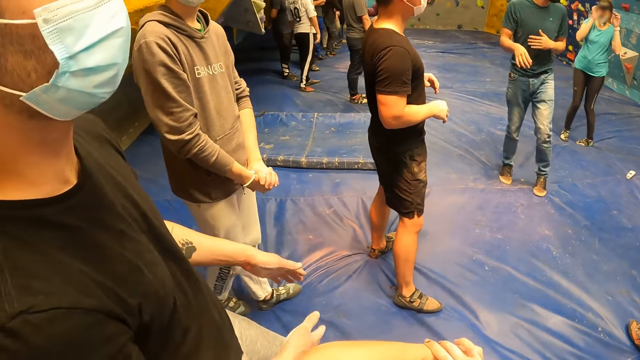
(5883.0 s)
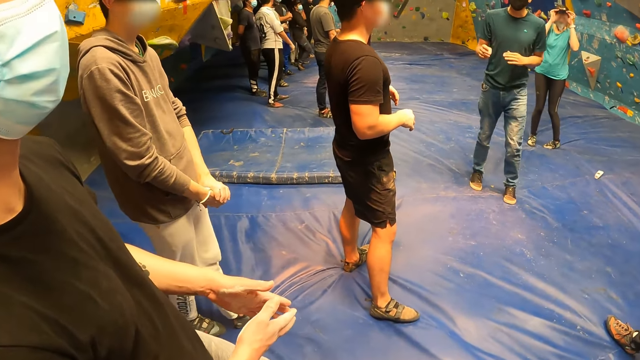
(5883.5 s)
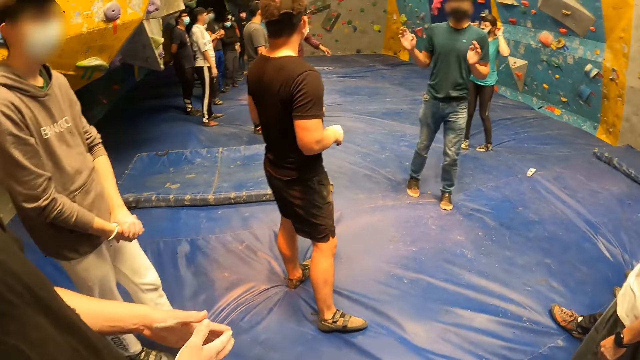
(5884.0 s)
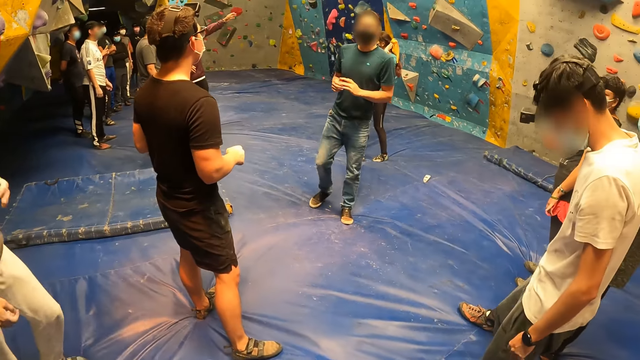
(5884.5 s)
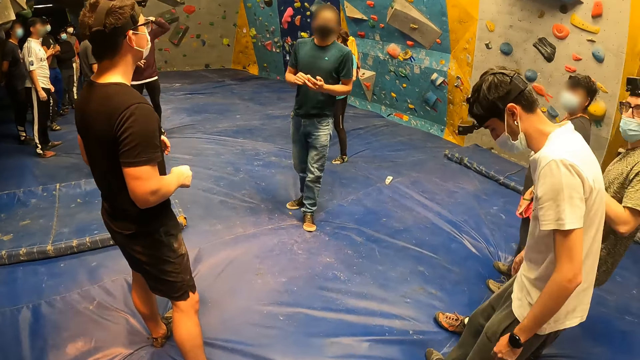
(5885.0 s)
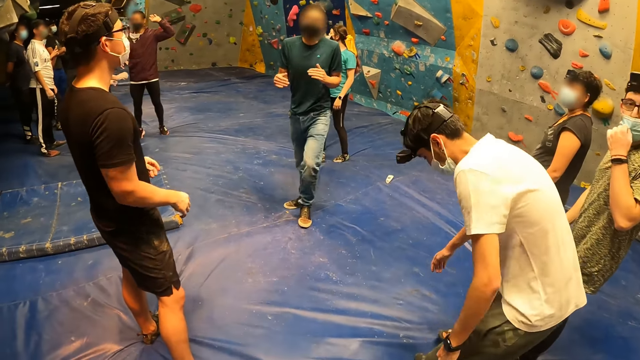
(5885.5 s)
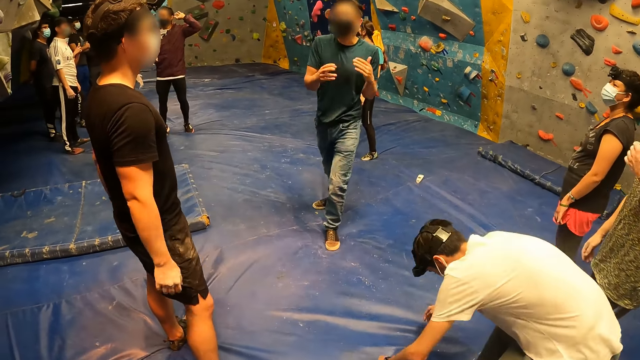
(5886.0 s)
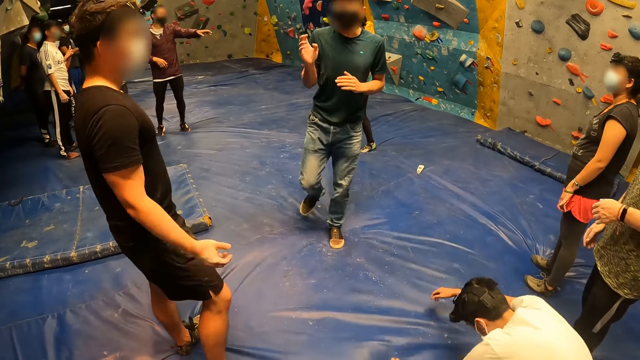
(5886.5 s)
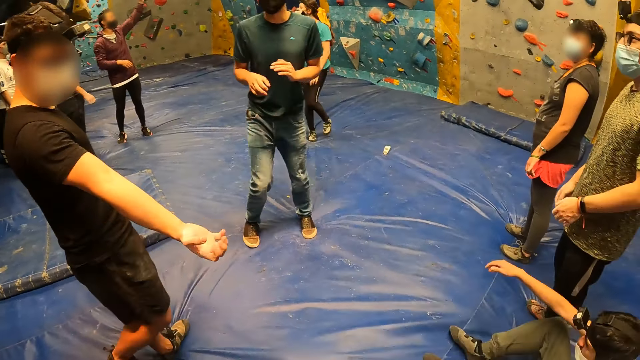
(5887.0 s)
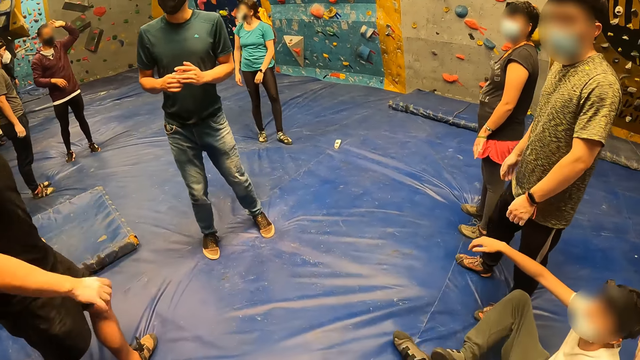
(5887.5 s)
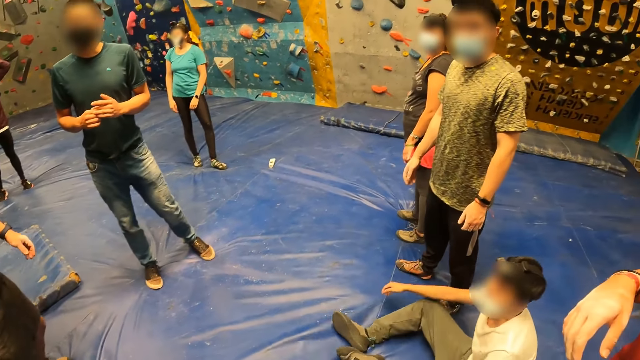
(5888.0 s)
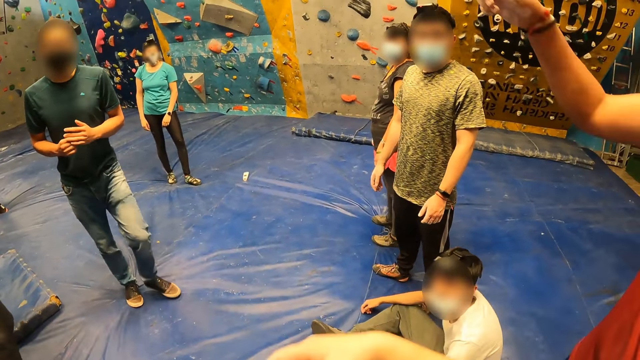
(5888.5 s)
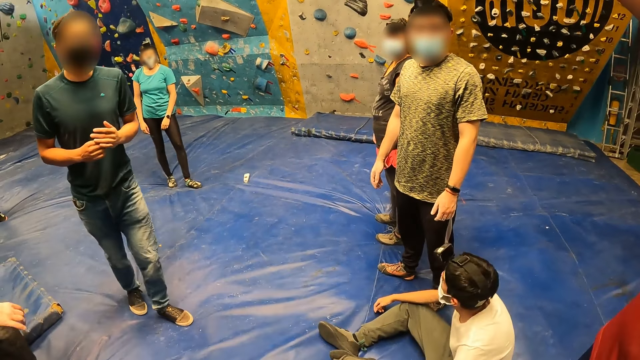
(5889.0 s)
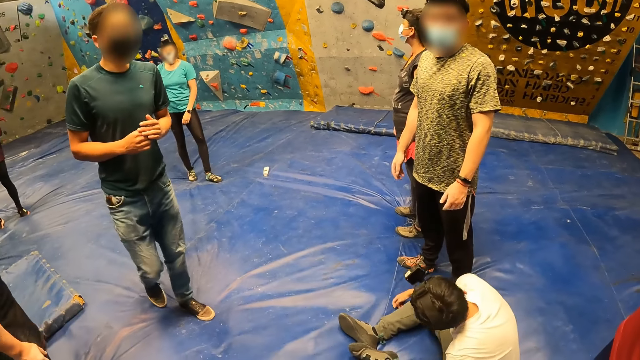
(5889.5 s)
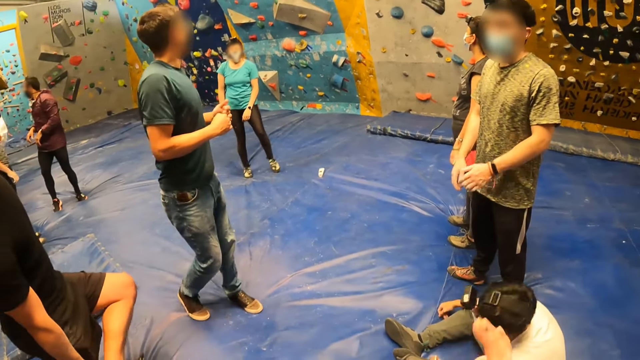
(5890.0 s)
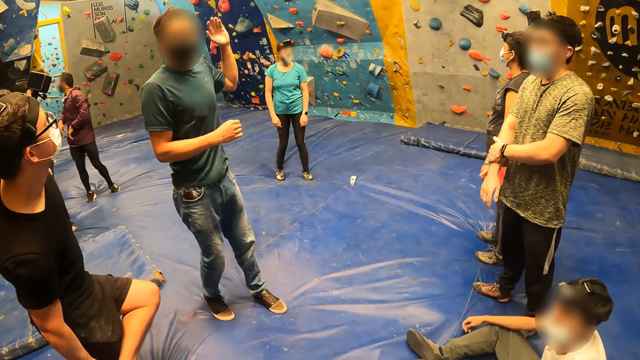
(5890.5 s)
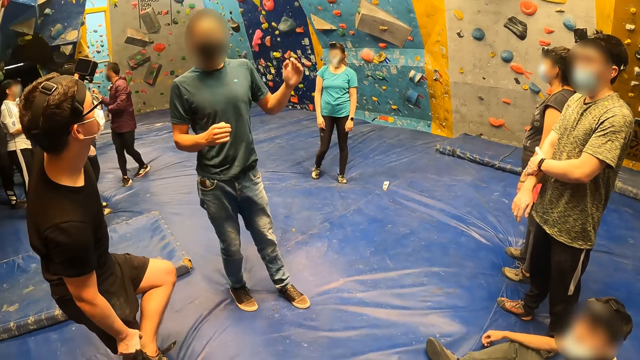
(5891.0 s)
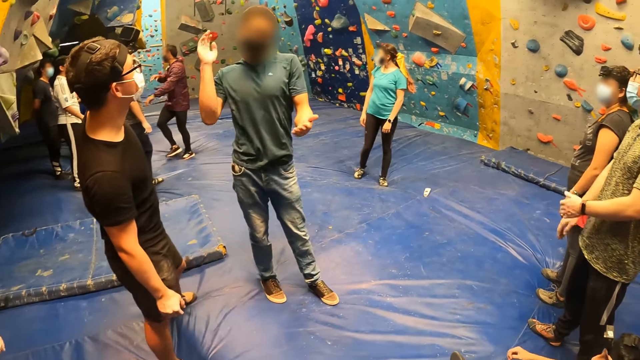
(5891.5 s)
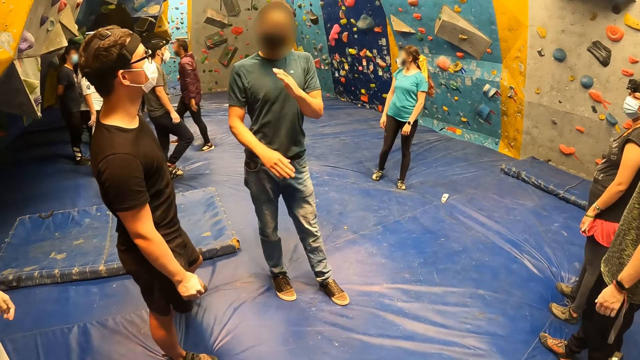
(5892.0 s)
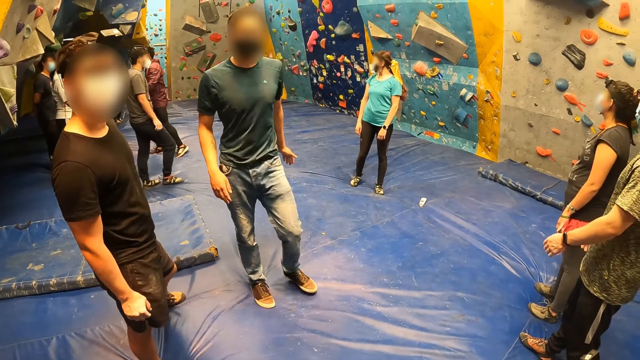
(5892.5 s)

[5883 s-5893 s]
The man puts both hands together. The camera wearer points around.

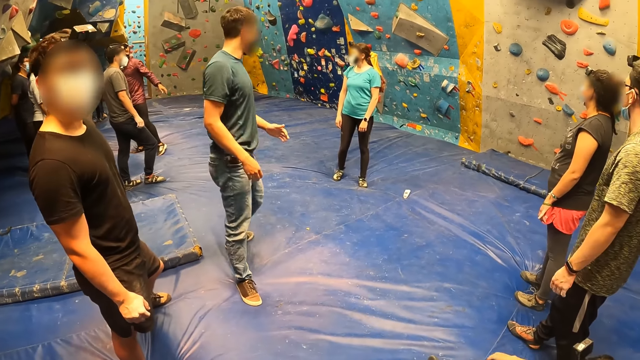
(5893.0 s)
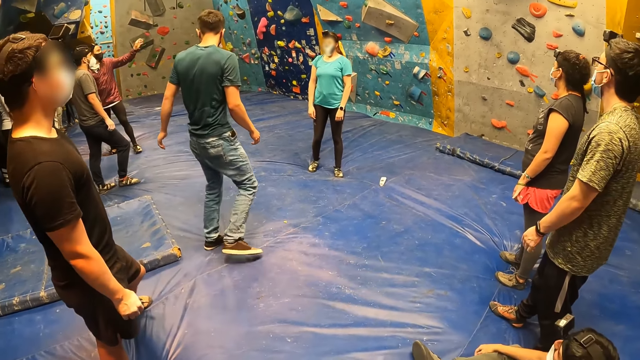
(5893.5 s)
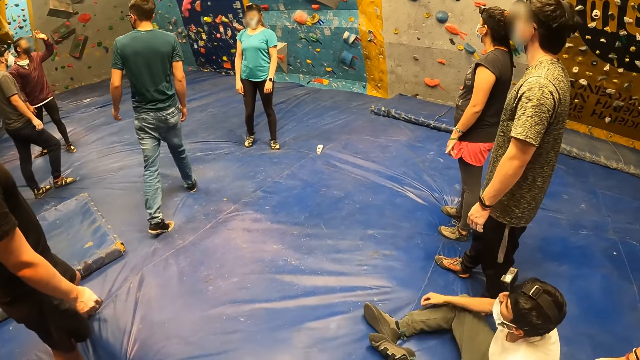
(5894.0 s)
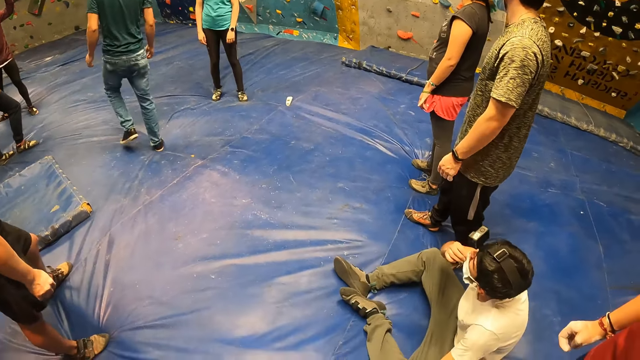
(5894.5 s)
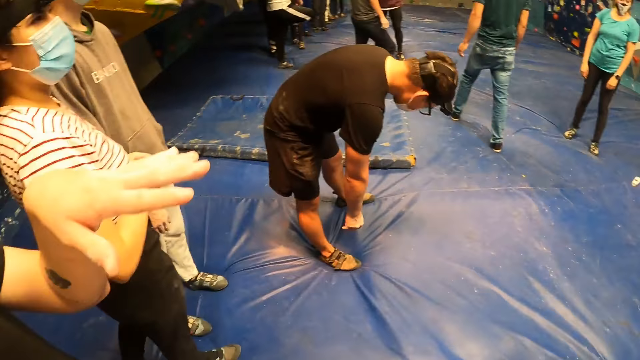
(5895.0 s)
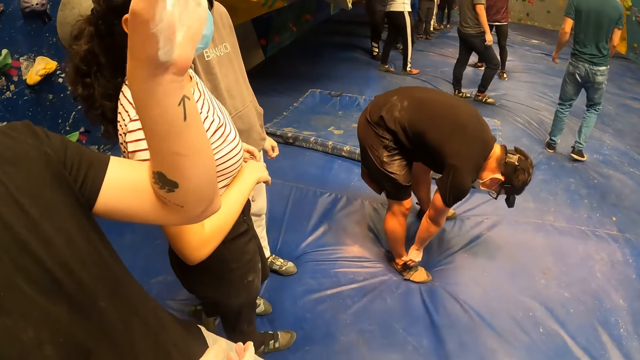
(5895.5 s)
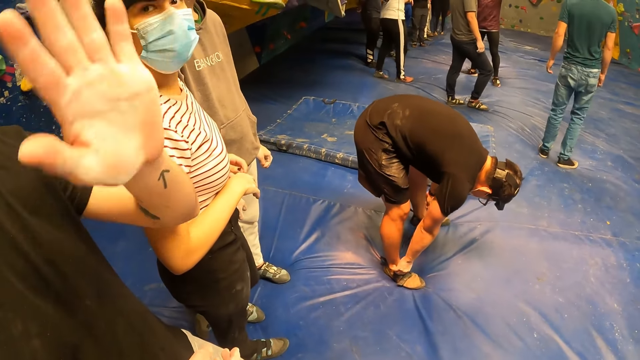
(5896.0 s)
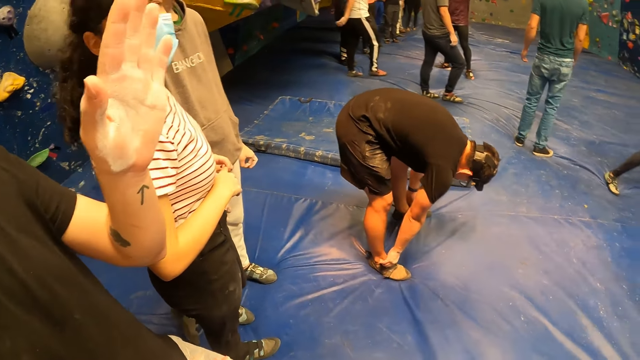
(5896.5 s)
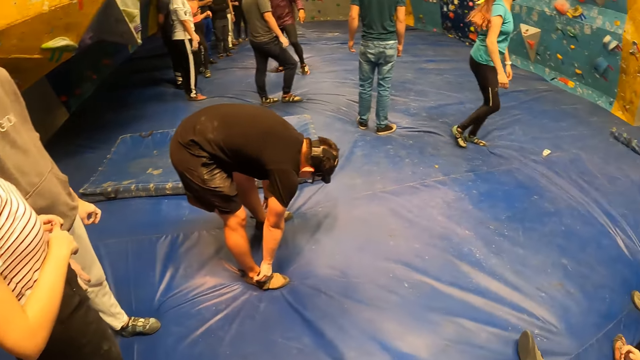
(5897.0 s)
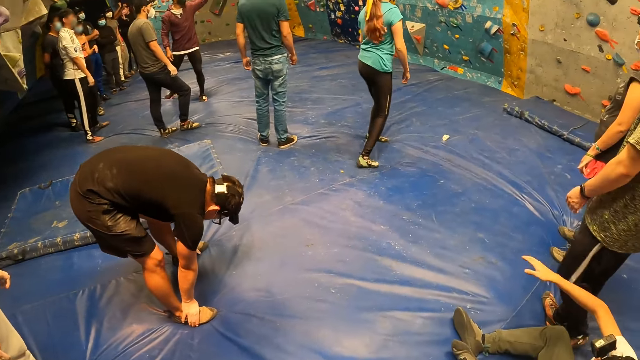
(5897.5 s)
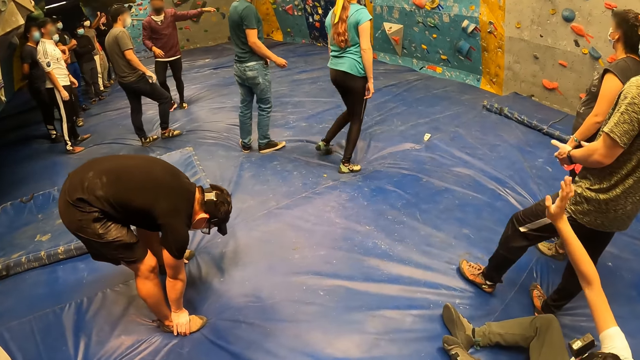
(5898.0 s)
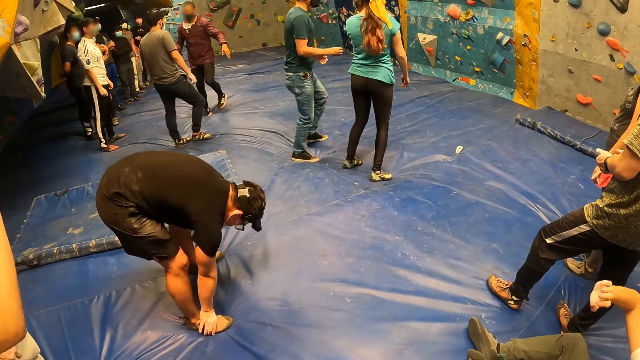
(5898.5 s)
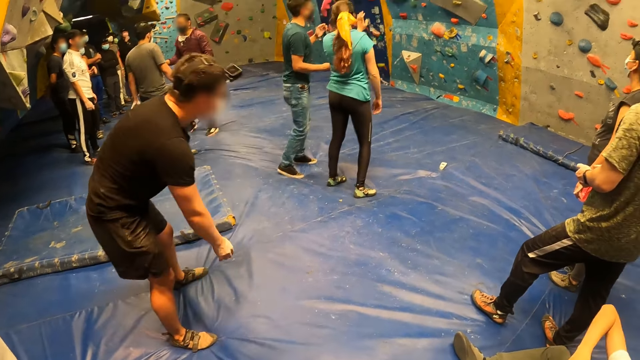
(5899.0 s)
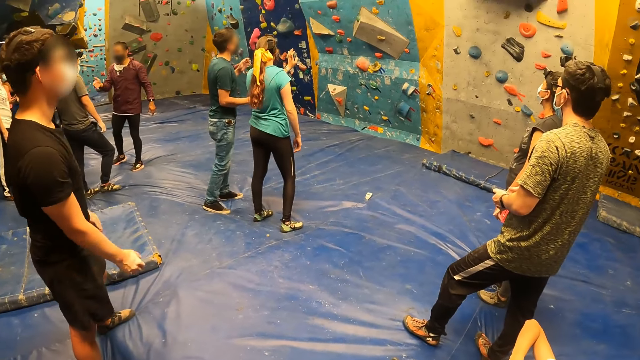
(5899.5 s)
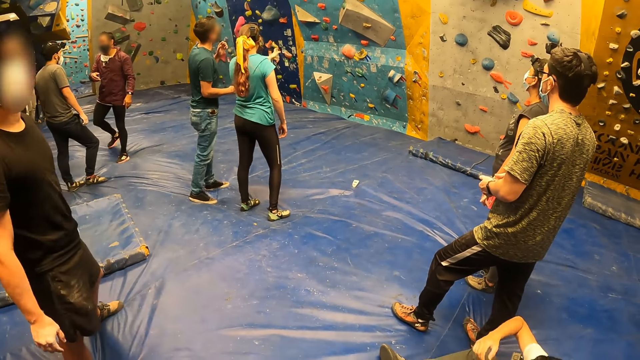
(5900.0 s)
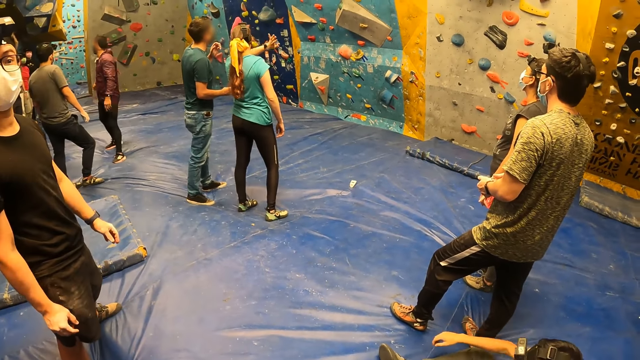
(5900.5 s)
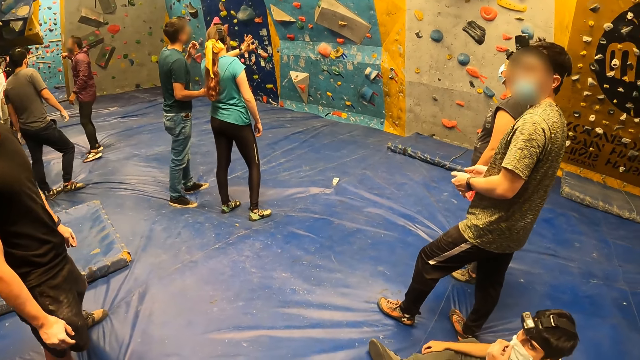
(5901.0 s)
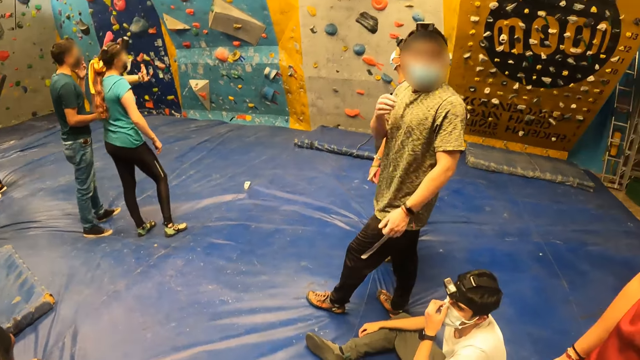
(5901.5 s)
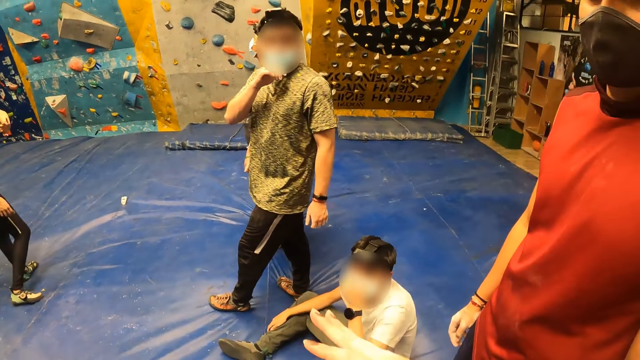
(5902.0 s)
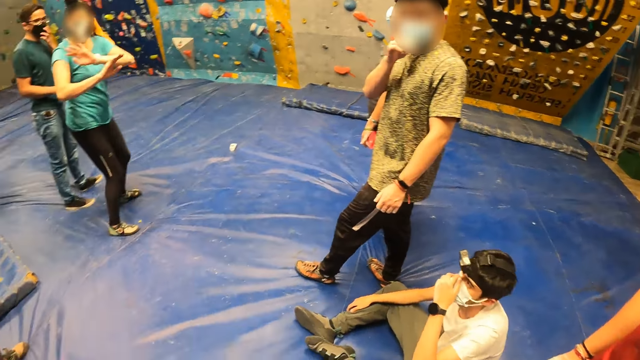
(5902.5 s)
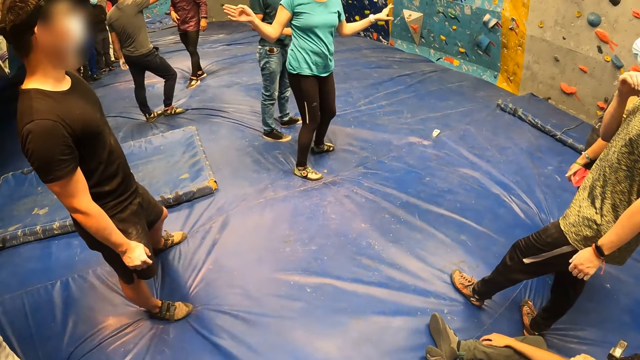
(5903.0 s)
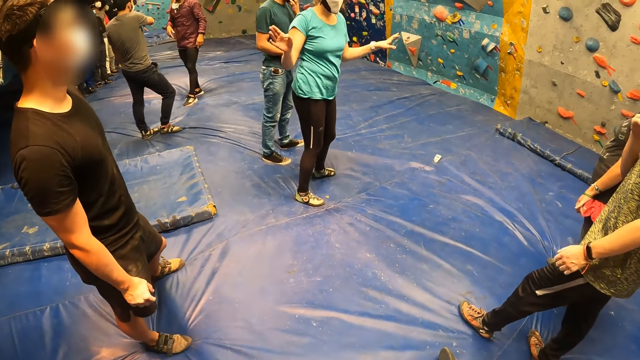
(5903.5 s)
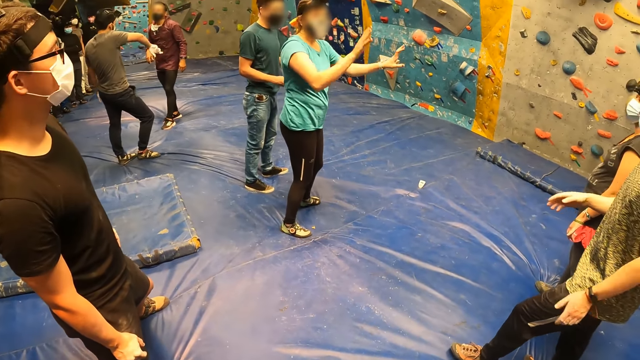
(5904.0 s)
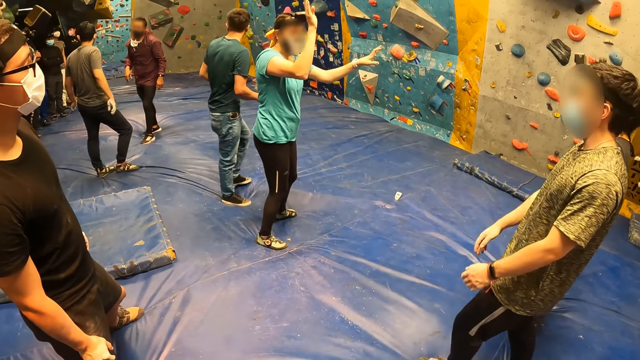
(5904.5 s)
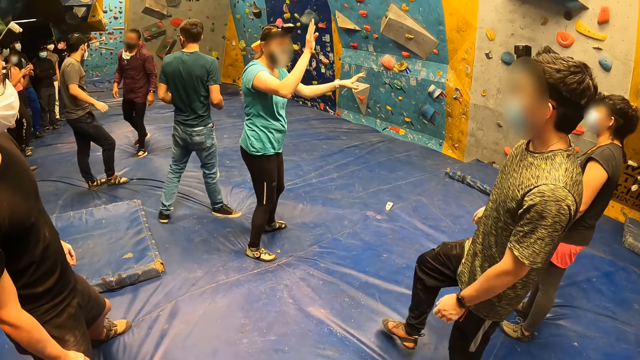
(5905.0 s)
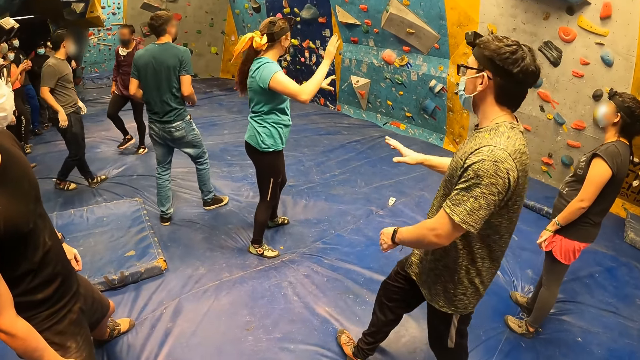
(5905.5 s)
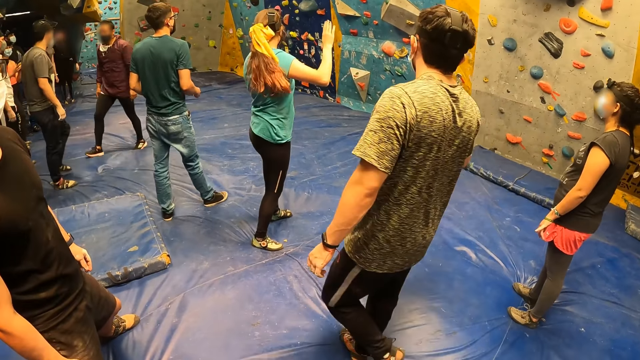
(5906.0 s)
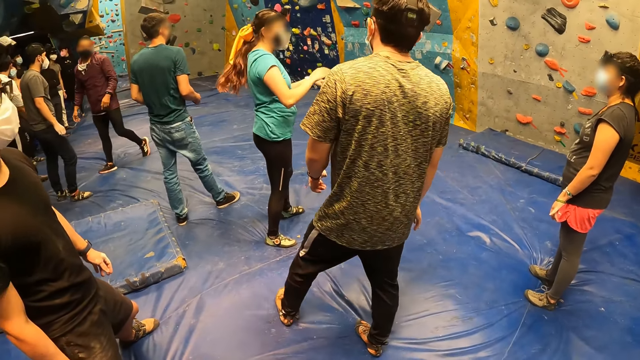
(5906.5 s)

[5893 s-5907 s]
The man waves his left hand. The camera wearer looks around. They move the hand. They look around.
